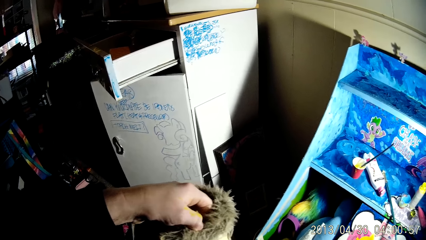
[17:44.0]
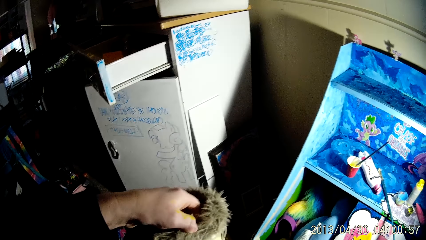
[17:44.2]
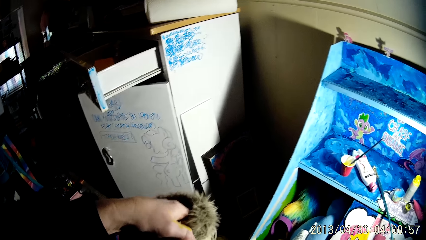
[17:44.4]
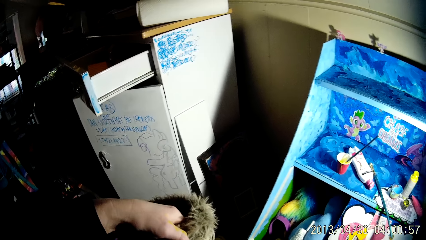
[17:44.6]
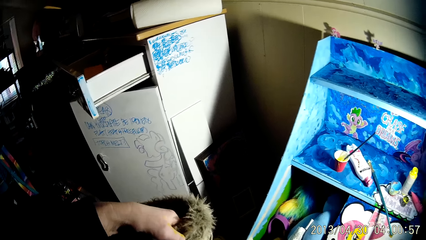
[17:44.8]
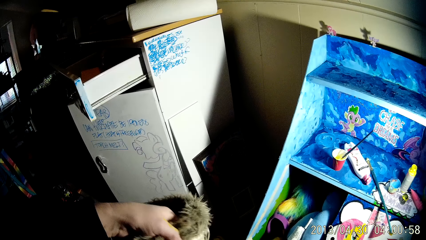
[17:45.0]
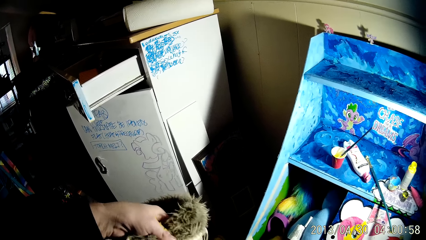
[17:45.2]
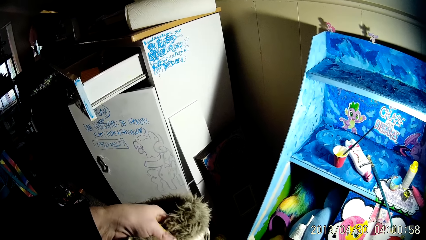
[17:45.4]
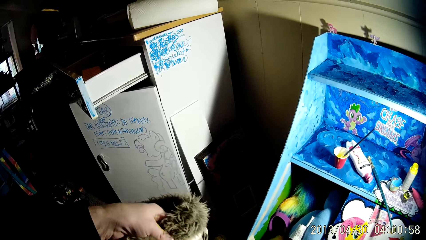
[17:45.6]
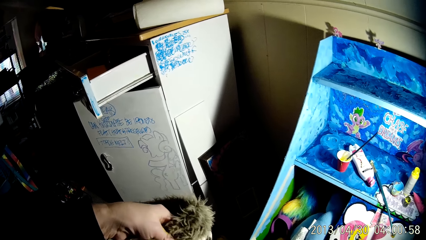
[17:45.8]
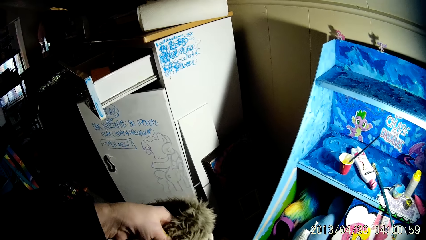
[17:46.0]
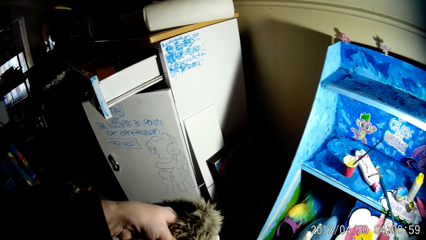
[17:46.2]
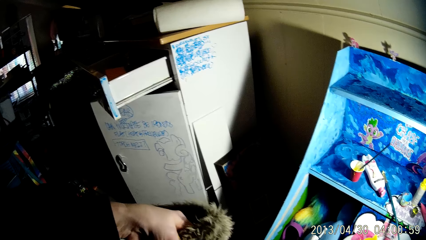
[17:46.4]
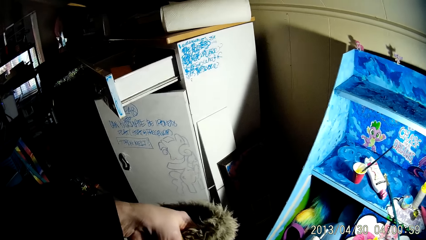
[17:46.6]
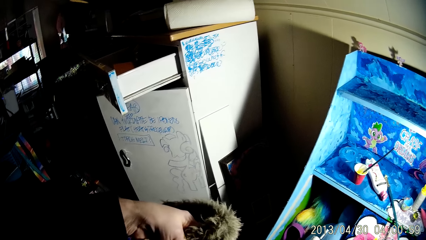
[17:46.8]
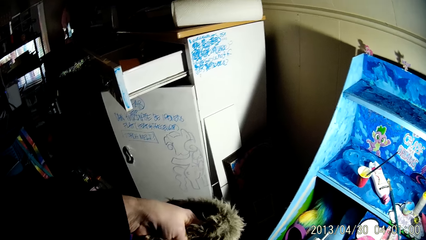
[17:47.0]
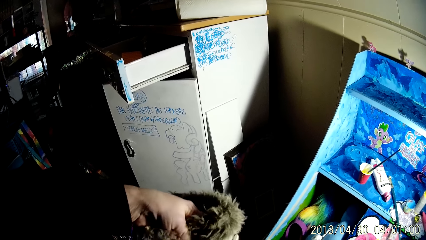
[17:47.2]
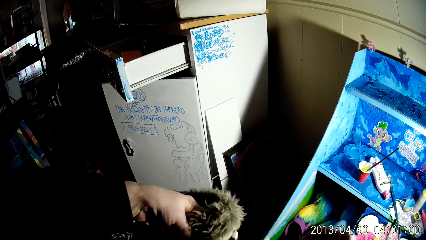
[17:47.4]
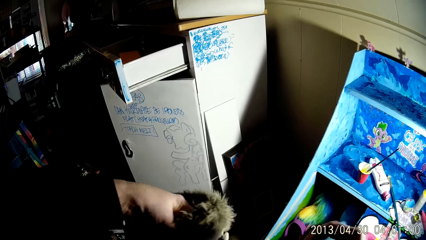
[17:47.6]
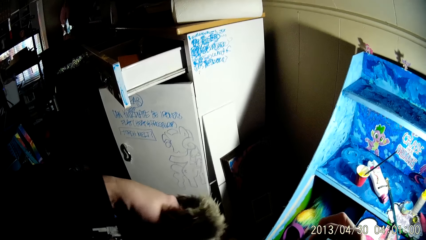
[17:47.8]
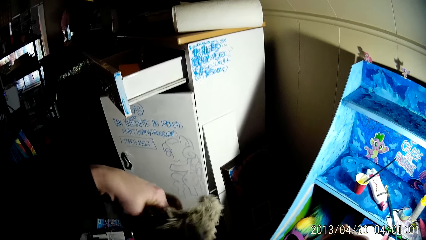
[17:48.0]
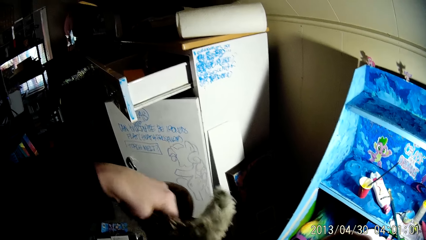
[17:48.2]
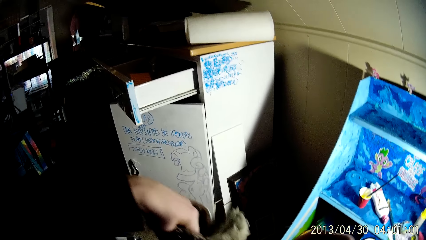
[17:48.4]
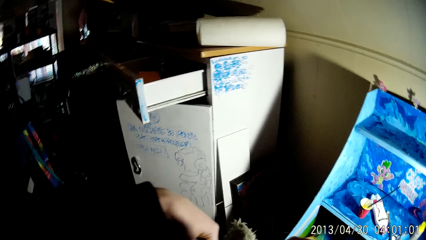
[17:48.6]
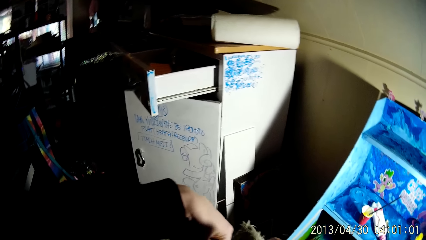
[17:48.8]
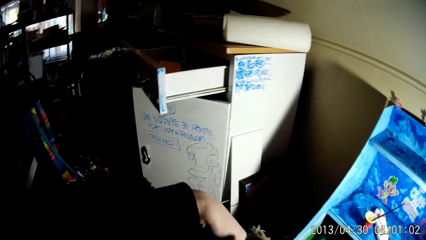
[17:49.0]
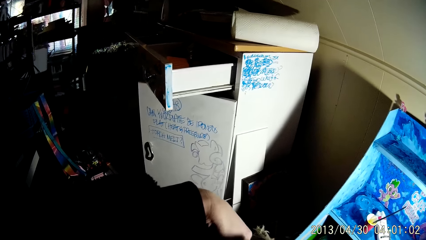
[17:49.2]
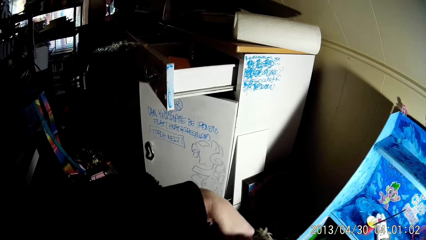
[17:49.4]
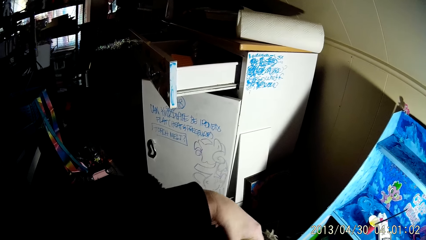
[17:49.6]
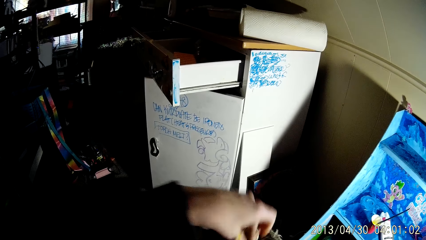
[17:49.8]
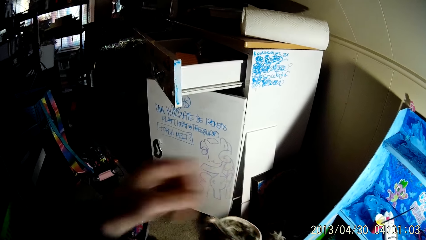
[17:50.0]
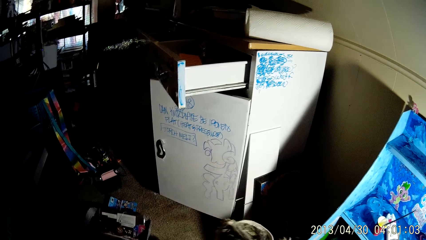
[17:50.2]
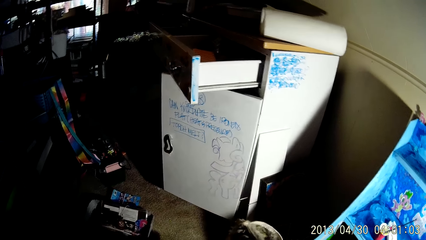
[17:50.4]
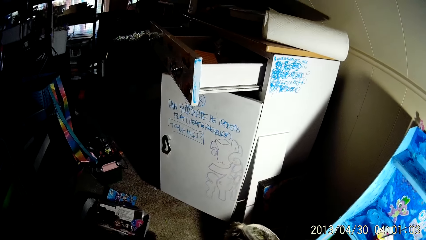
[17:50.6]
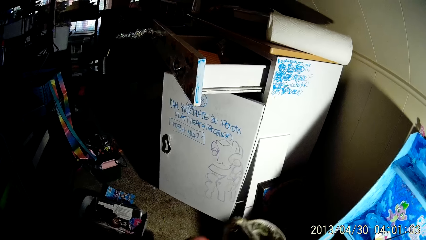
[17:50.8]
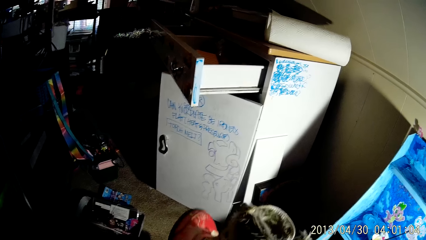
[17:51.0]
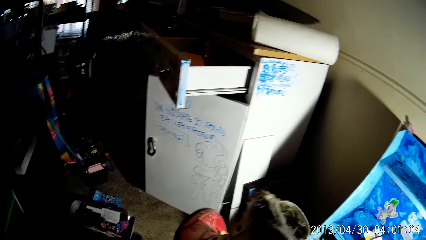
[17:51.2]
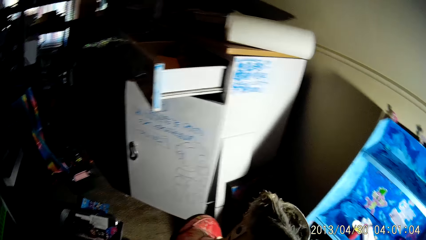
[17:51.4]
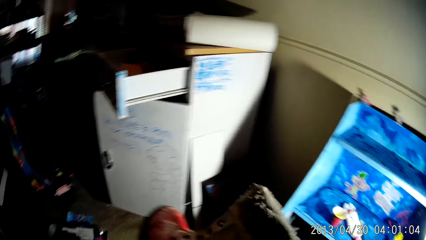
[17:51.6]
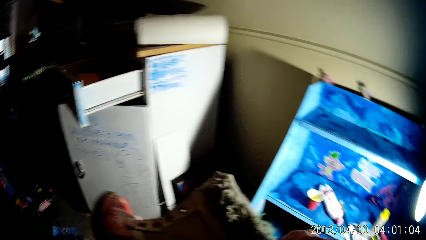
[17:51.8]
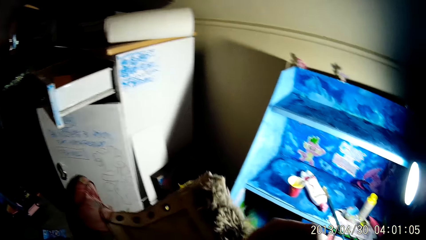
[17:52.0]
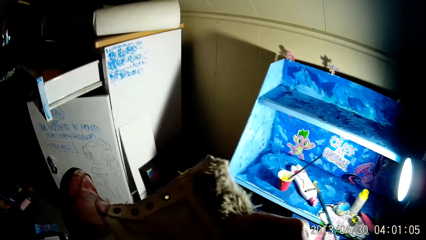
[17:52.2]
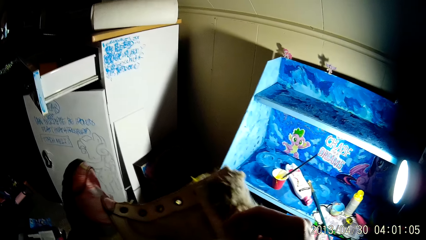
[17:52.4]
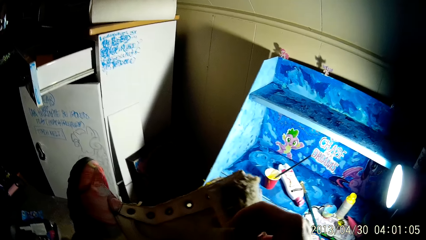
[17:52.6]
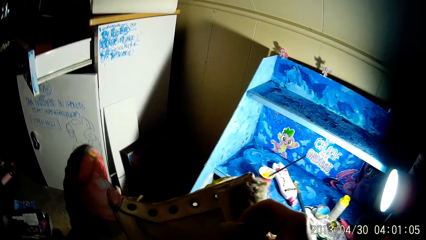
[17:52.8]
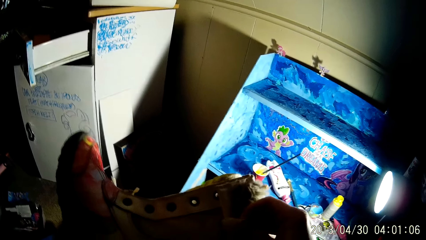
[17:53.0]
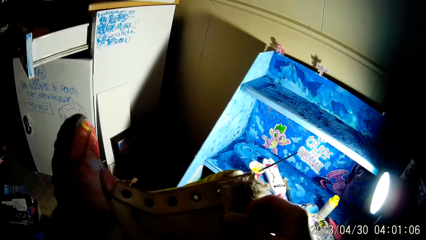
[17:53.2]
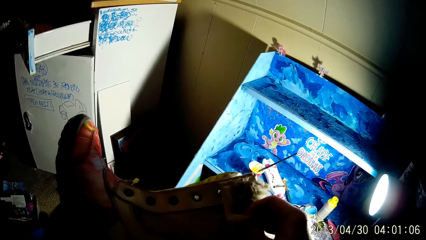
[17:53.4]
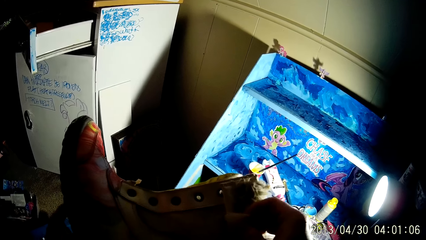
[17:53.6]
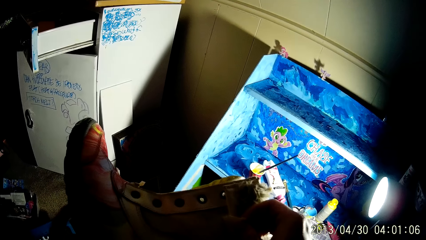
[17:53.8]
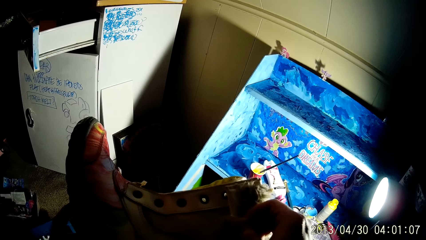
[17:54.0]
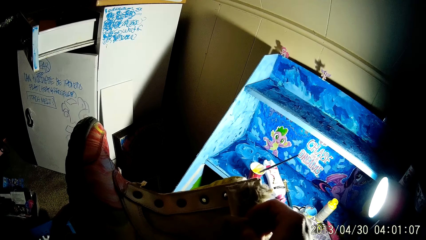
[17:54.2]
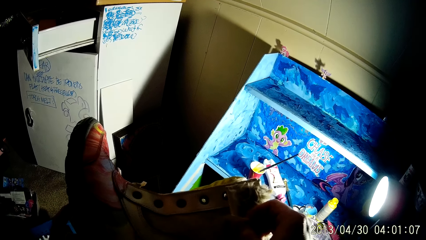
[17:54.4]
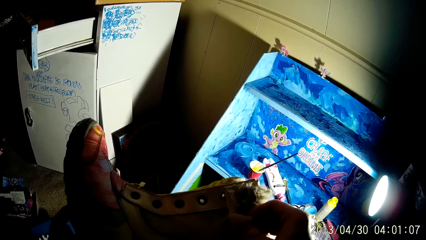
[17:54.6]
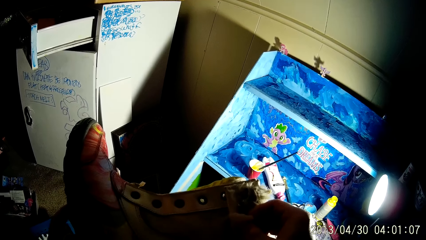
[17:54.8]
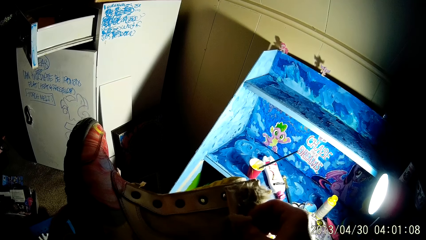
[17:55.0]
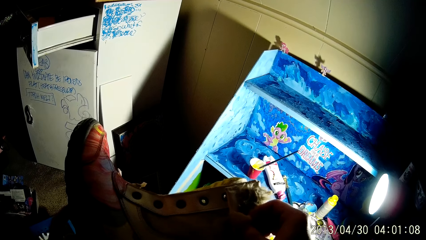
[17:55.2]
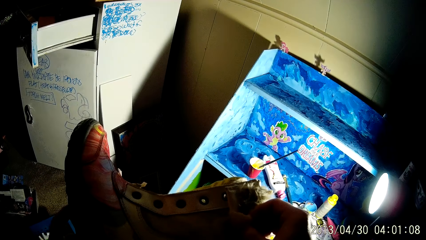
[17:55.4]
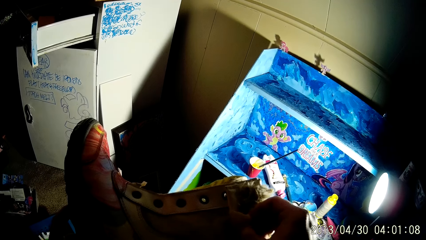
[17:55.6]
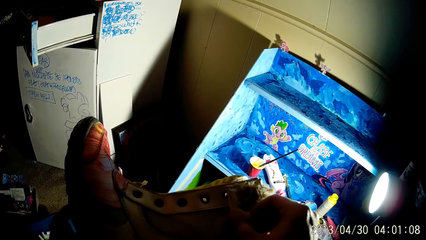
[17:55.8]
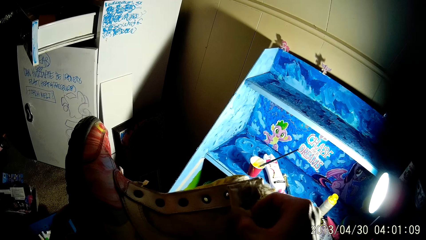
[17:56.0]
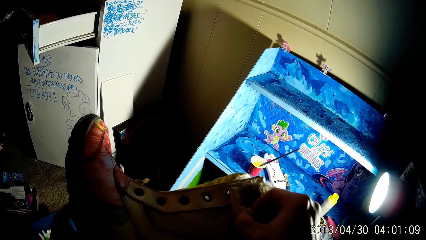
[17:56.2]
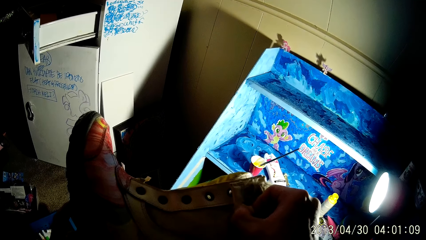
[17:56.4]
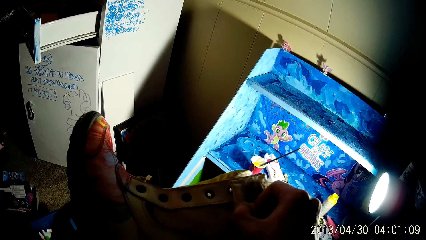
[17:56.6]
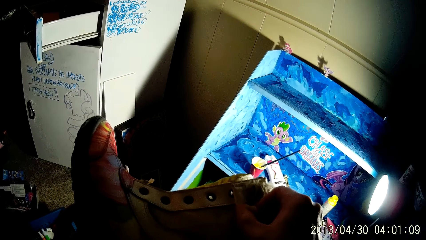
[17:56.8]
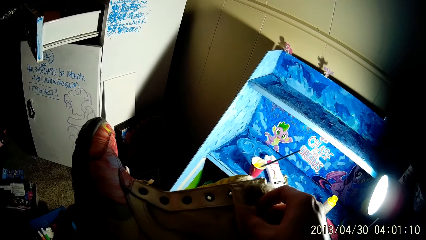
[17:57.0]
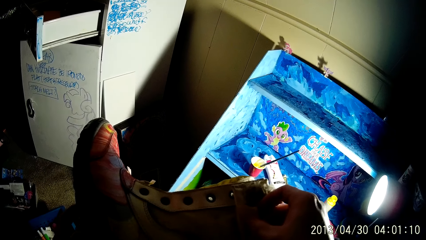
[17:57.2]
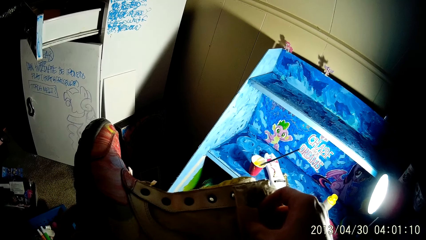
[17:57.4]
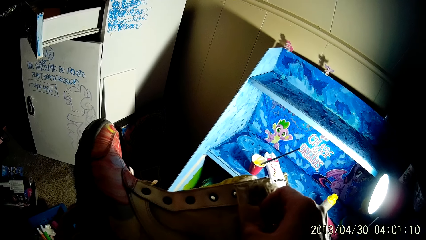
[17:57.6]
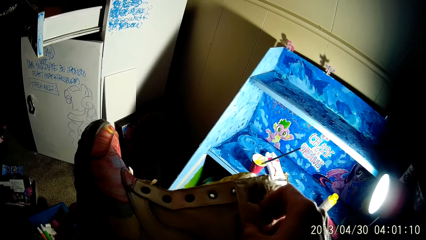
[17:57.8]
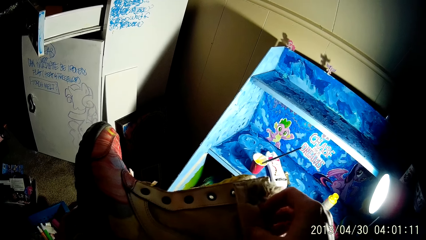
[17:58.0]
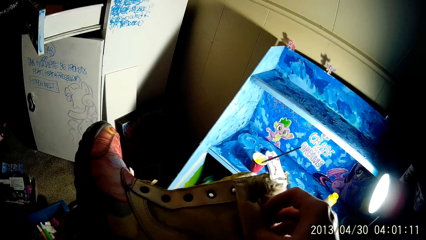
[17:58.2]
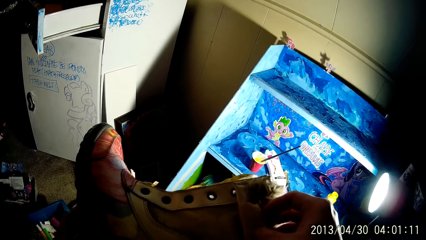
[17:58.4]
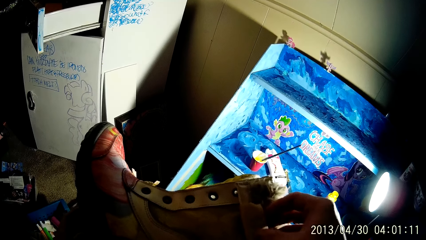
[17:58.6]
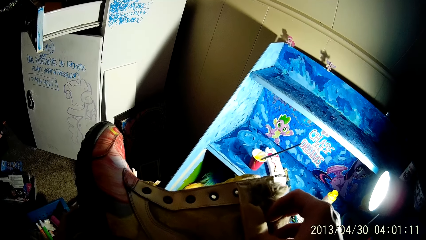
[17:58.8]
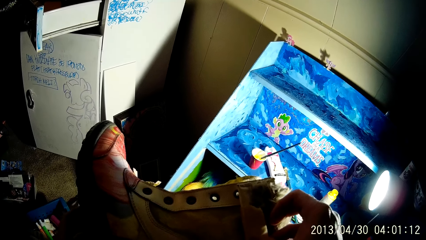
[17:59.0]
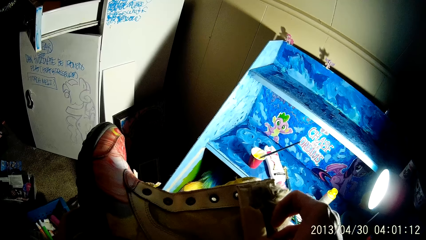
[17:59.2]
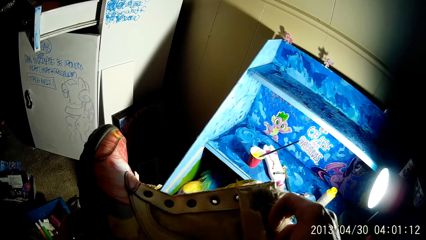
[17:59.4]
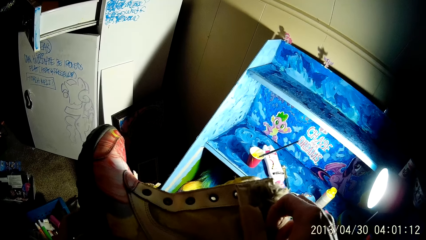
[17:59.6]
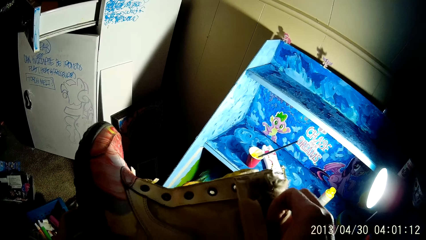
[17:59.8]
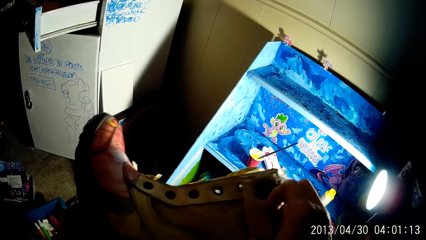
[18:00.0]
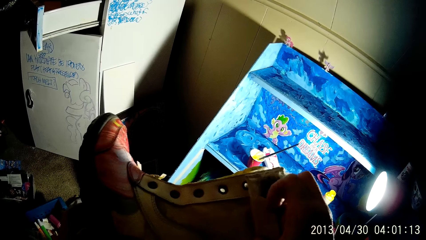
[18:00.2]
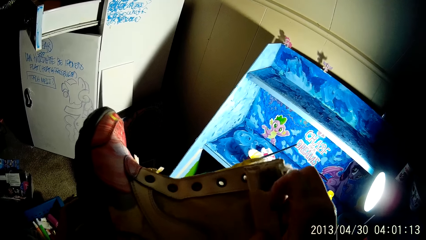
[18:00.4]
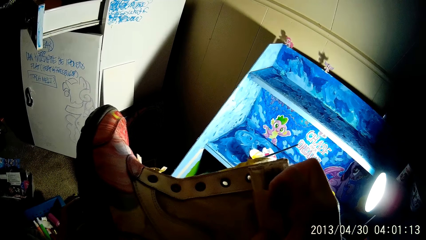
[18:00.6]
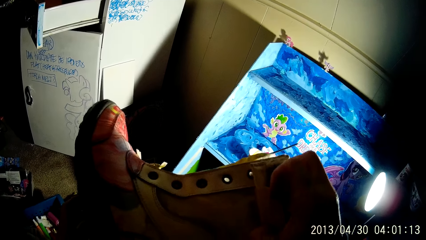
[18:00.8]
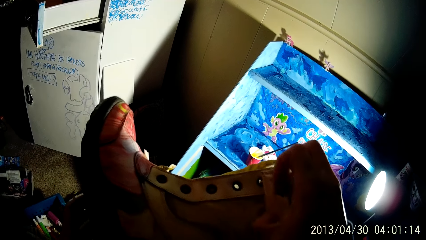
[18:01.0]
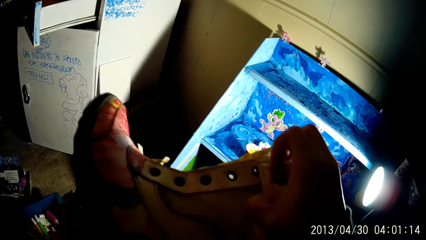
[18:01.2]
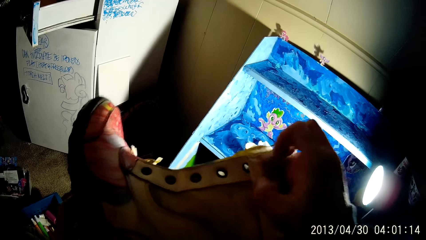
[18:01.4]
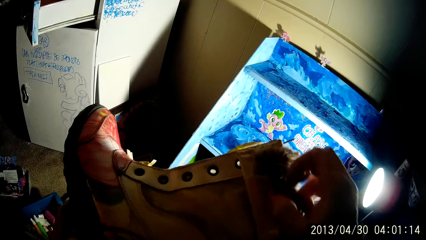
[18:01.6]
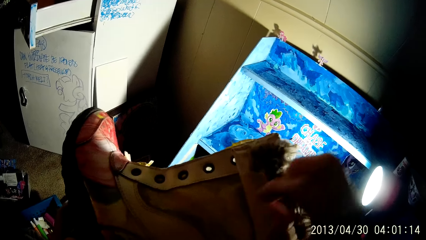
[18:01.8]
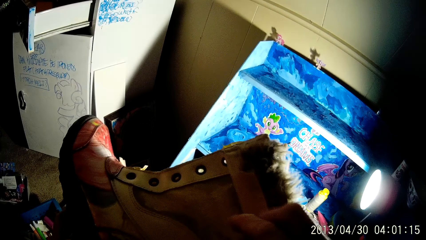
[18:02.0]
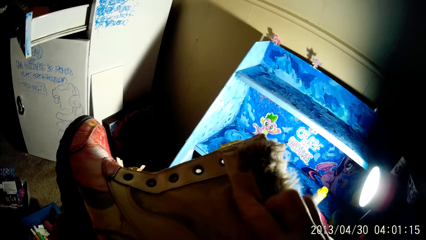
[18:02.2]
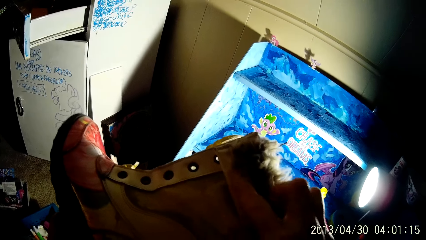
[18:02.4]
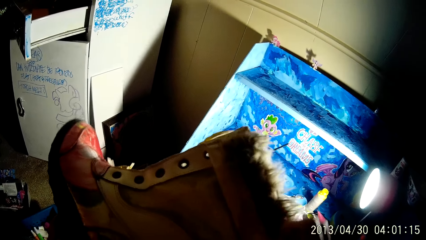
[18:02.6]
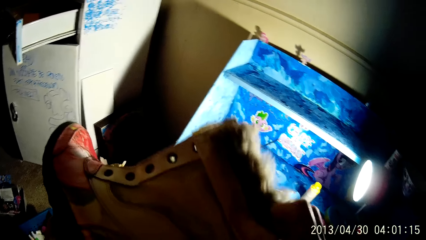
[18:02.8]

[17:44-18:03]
The camera wearer turns the boot with his left hand. He removes his left hand from the boot. He holds the boot with both hands. He touches the boot with his right hand.
